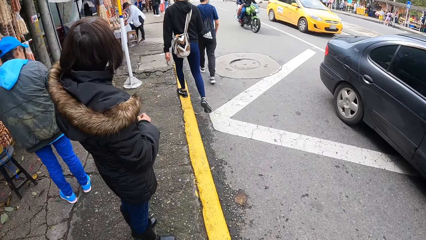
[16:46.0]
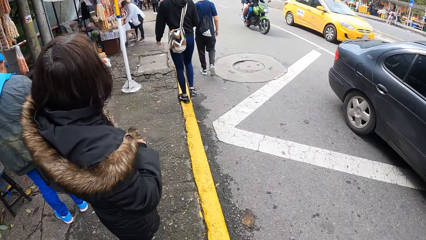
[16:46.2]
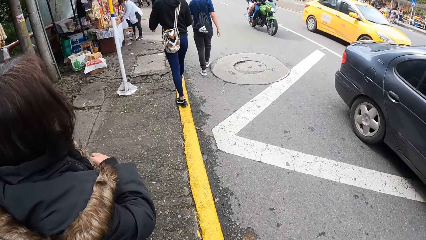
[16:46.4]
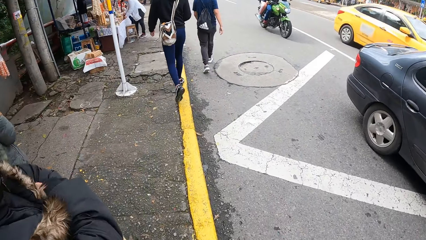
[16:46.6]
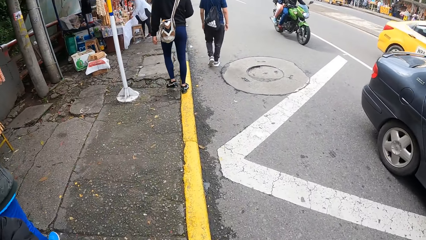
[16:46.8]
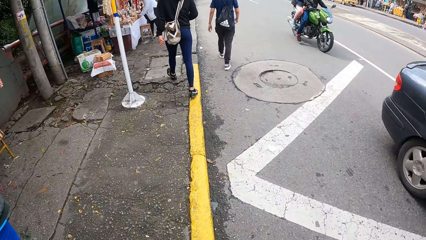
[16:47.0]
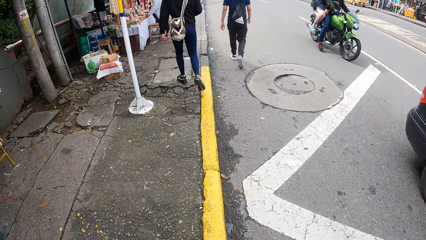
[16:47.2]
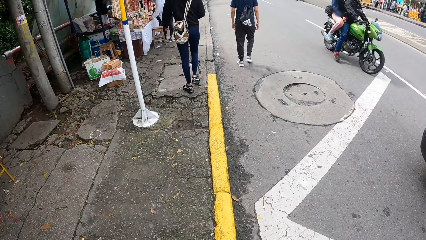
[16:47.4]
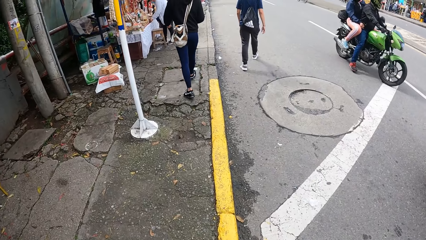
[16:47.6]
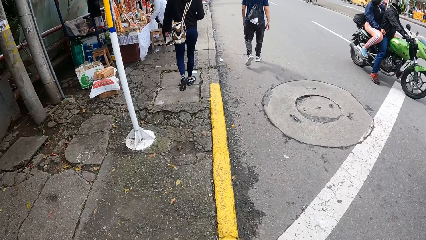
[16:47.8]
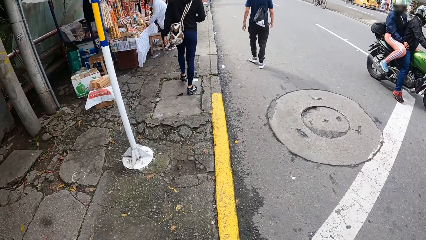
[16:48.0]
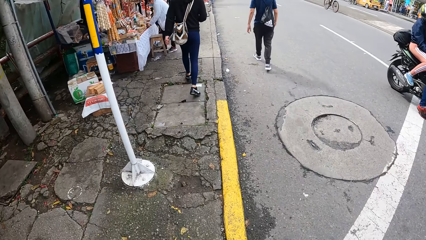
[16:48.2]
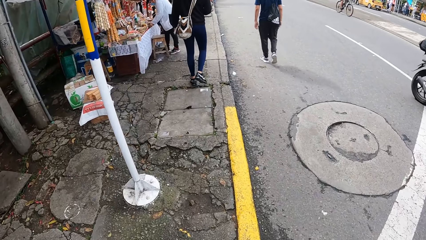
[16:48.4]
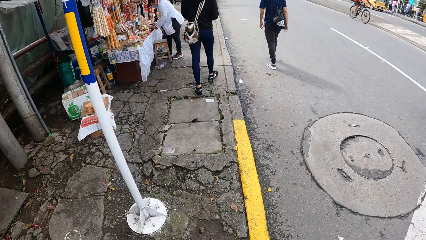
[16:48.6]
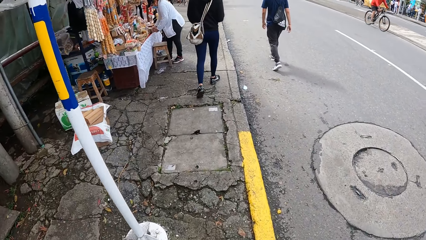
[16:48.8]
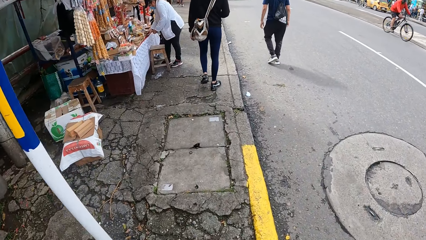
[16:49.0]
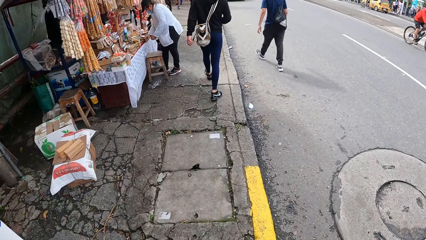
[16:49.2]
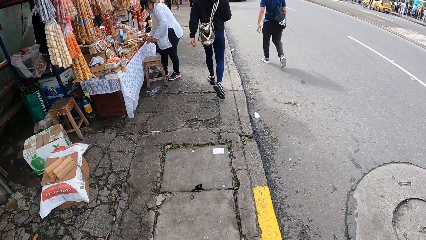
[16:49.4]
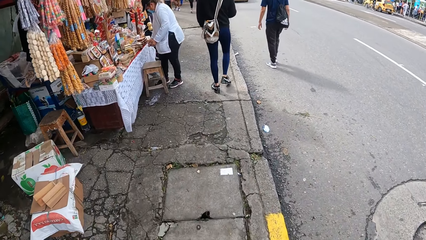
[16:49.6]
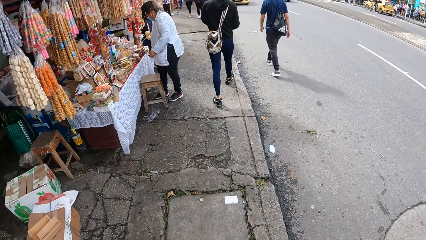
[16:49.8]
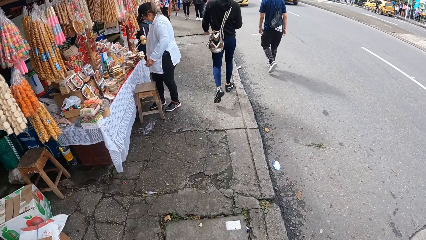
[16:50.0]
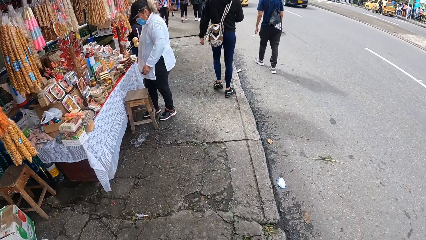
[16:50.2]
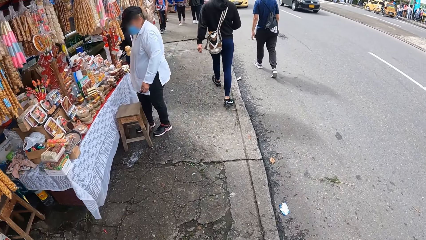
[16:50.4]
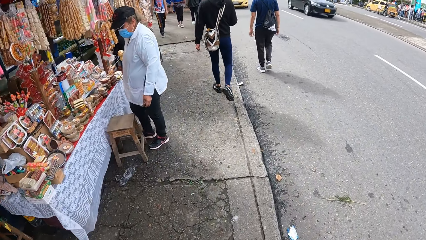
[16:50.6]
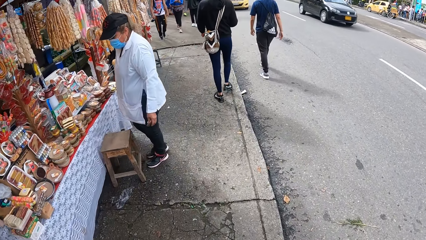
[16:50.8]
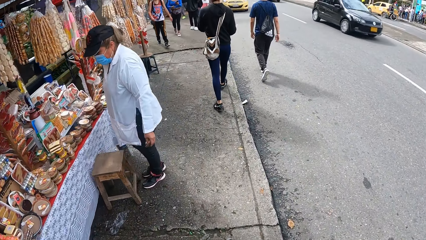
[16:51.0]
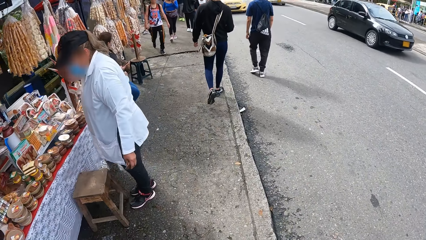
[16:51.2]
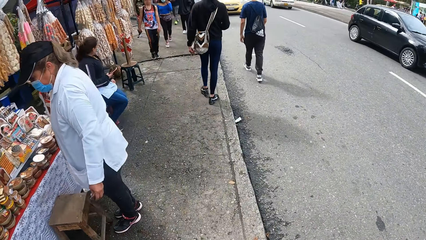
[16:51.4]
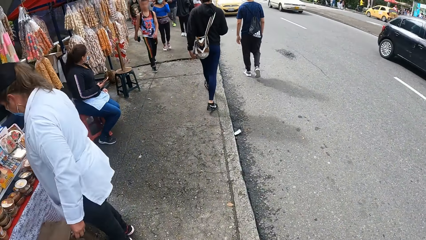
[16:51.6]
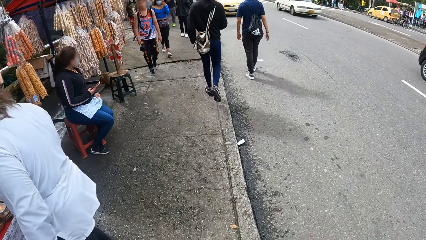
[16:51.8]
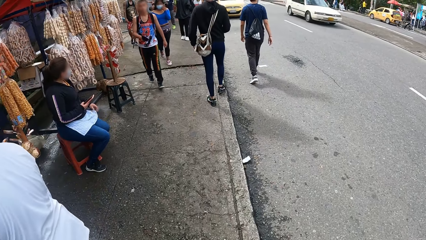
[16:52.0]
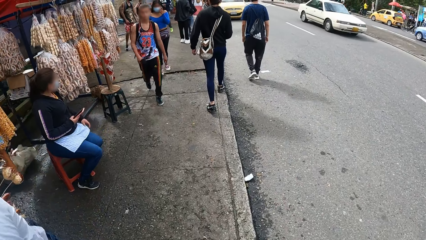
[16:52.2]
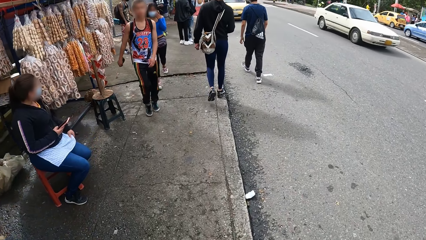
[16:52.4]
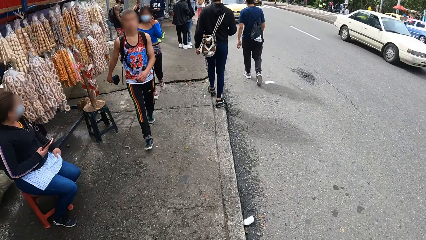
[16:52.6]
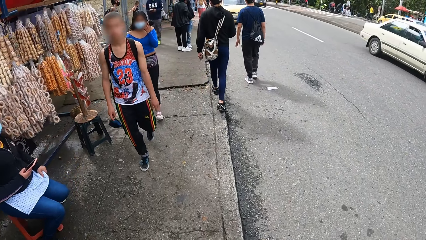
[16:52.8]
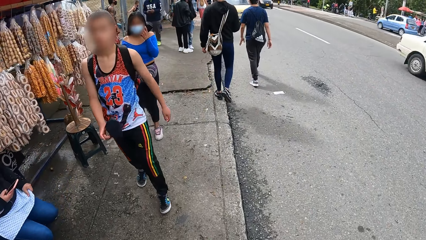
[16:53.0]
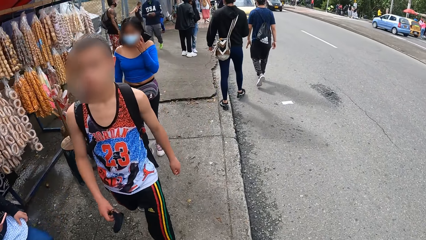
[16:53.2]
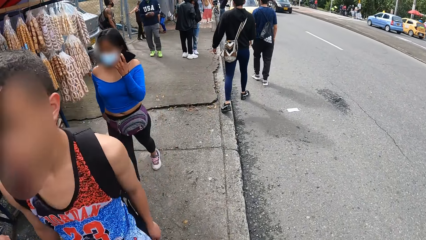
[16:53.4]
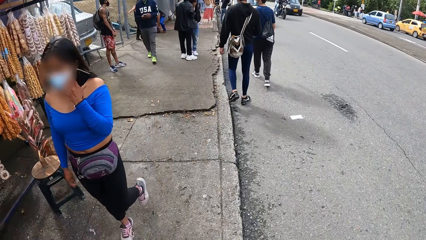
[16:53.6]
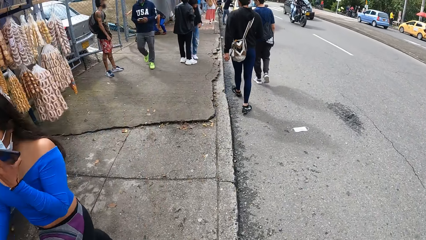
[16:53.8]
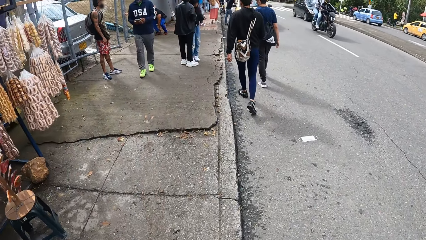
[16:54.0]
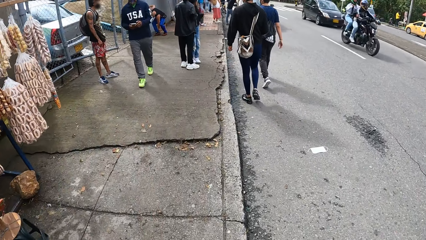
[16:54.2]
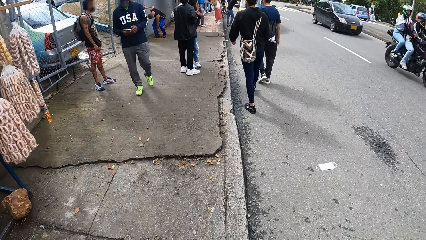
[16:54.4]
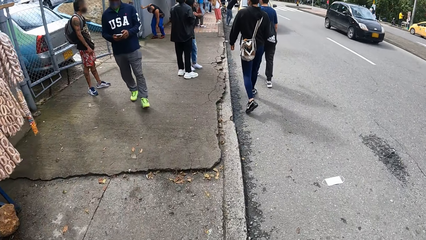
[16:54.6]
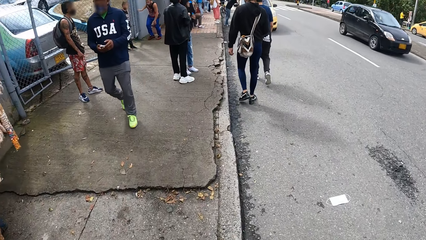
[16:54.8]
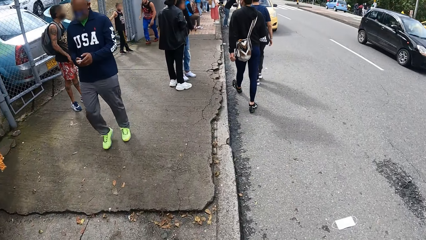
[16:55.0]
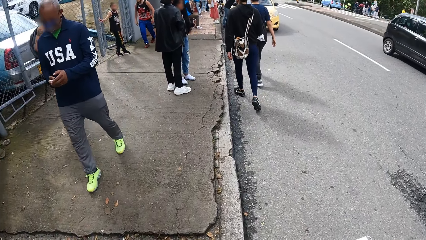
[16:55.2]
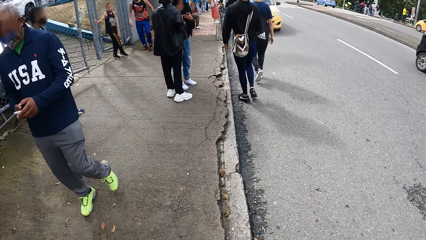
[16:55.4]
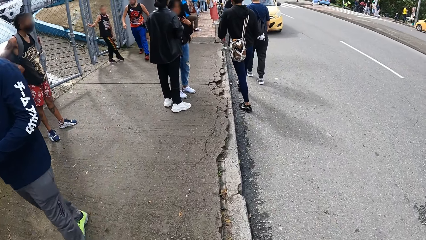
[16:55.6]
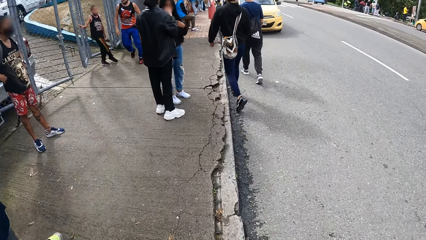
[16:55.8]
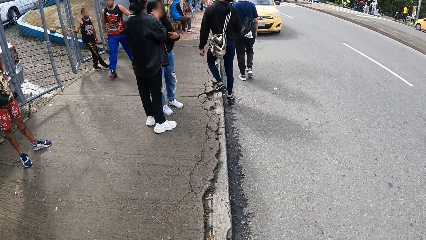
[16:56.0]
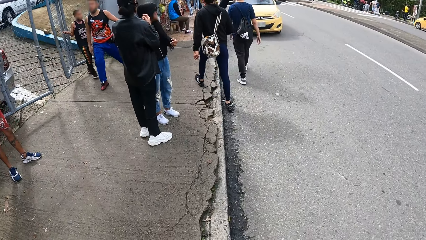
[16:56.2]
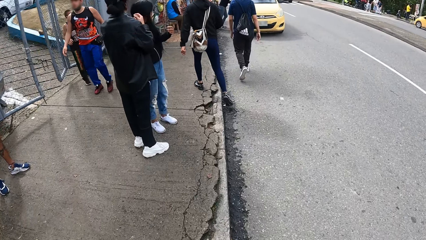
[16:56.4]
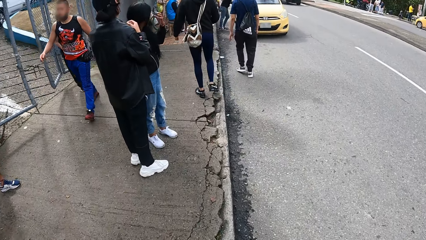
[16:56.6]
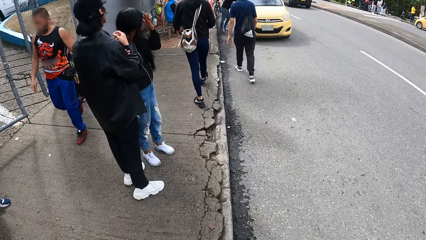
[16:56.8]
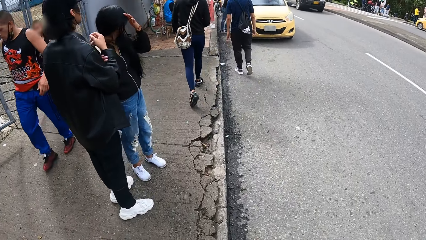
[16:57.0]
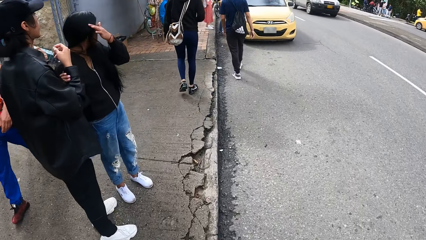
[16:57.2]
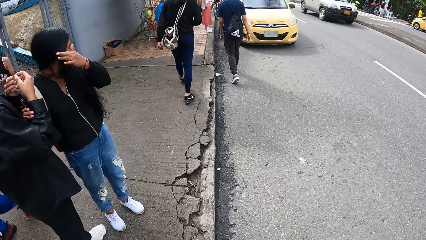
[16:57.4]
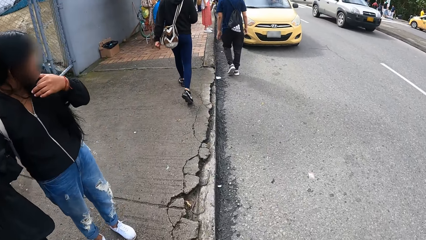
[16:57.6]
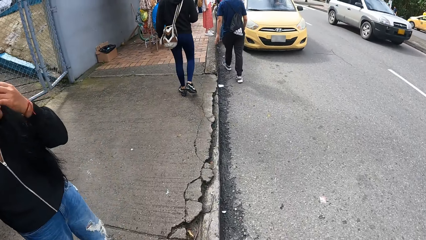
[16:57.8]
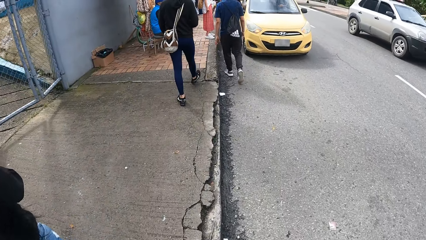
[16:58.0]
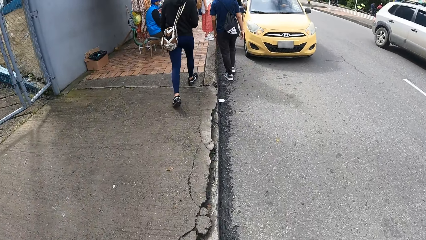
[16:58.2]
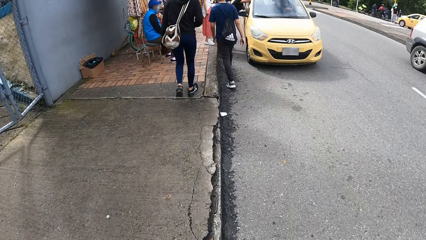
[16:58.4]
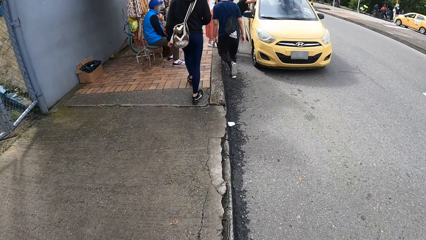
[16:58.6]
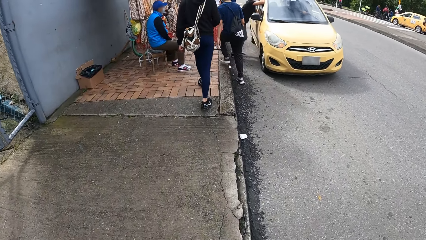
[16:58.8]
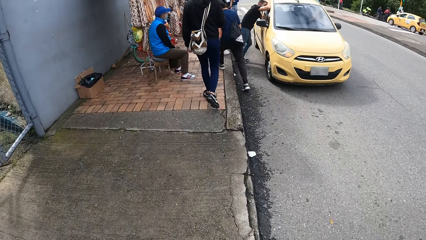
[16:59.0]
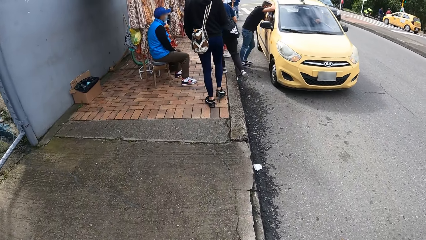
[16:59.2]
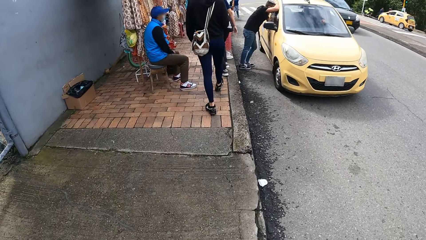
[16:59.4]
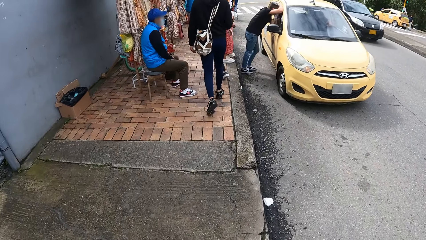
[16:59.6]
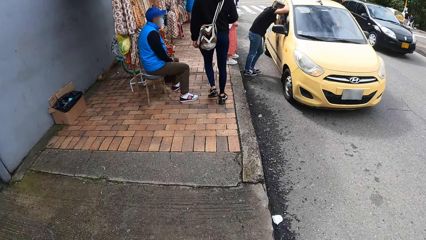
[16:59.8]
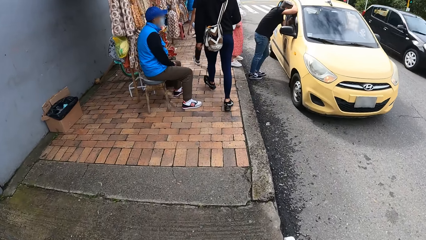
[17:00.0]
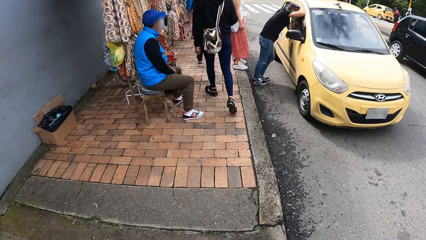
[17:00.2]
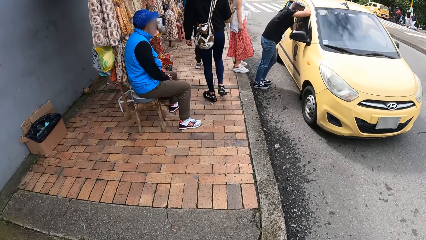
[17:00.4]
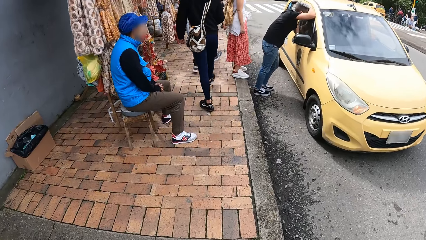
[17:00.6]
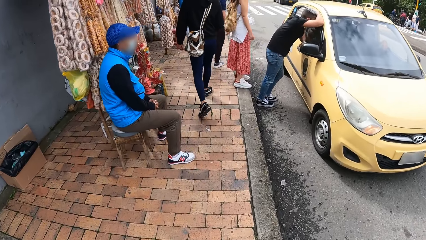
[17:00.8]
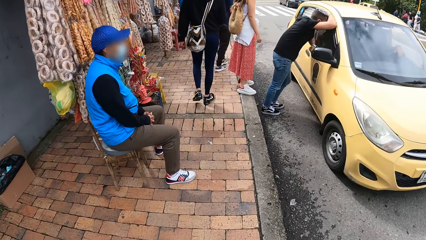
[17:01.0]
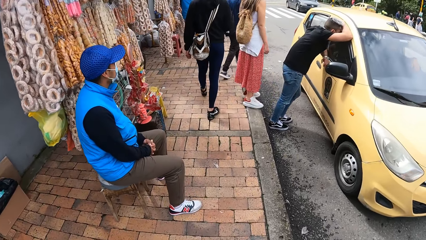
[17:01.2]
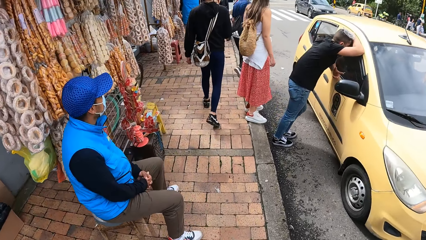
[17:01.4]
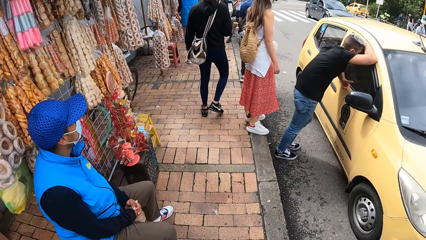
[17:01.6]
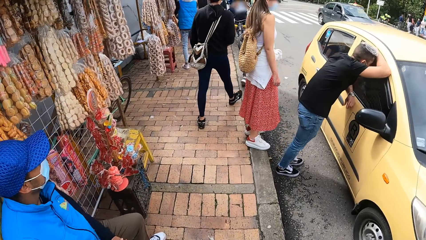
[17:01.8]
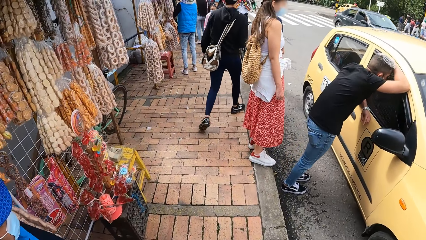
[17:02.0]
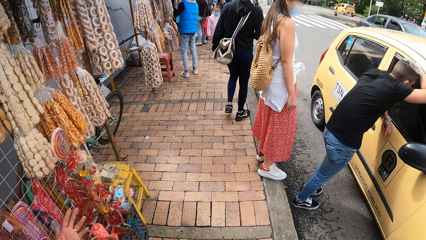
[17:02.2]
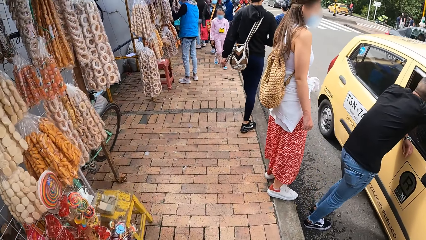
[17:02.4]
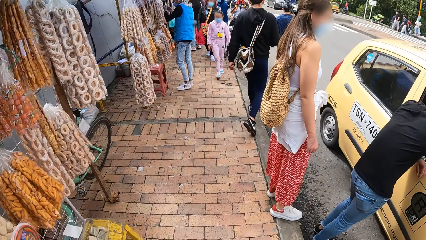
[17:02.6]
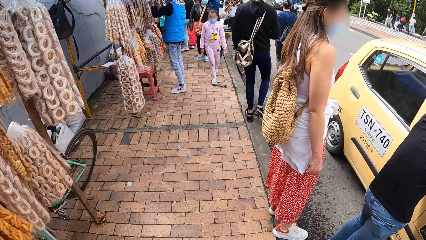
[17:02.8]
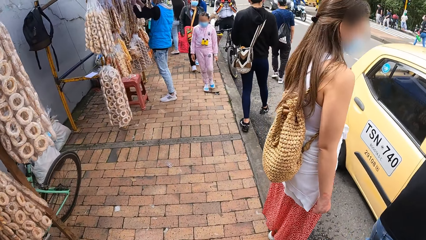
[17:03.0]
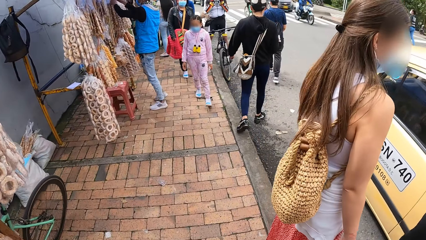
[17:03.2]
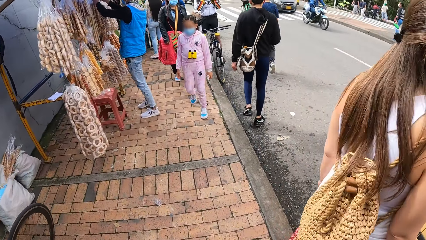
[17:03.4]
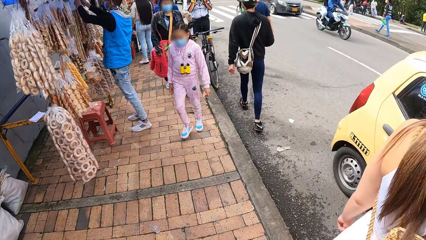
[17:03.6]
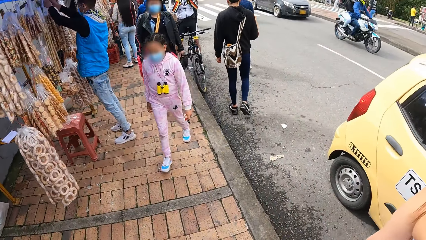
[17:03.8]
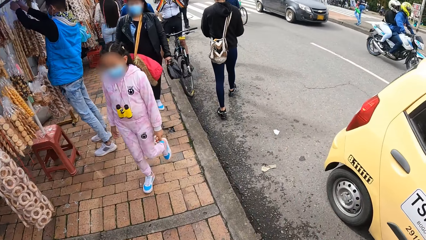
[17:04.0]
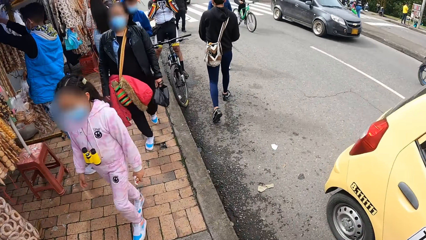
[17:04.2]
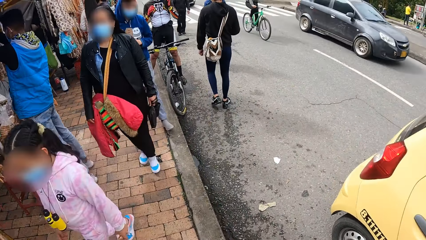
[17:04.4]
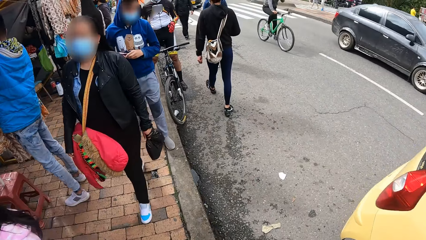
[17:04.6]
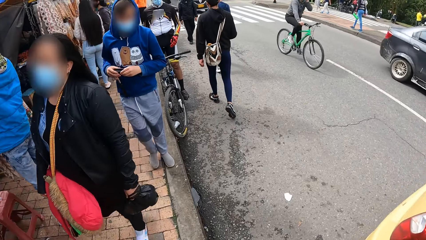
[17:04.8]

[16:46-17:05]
A motorcycle rides past the camera wearer on the road.
